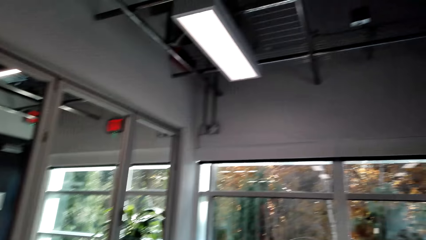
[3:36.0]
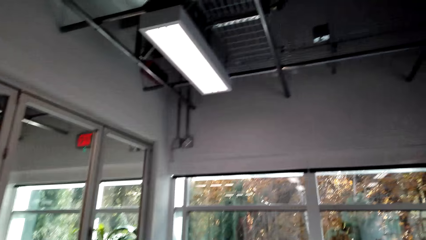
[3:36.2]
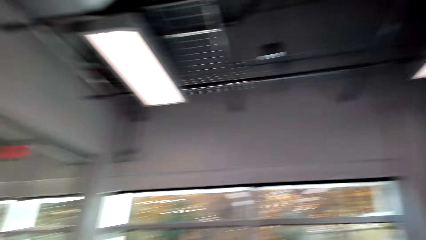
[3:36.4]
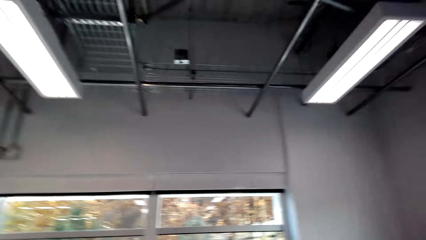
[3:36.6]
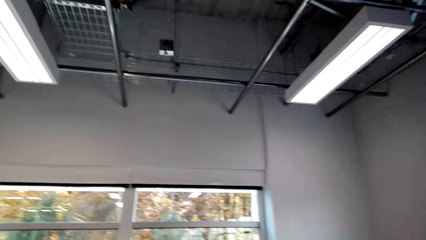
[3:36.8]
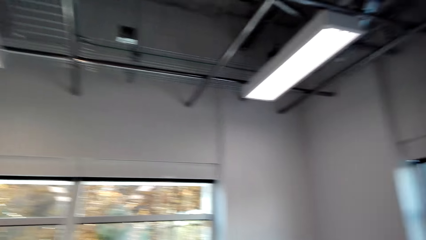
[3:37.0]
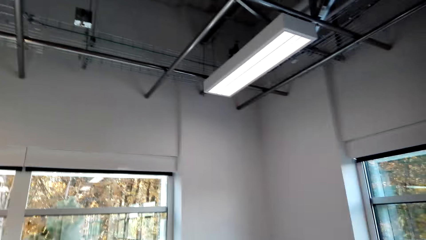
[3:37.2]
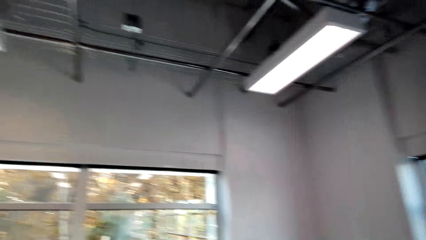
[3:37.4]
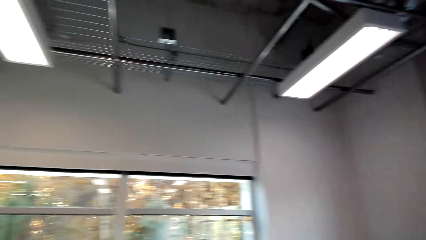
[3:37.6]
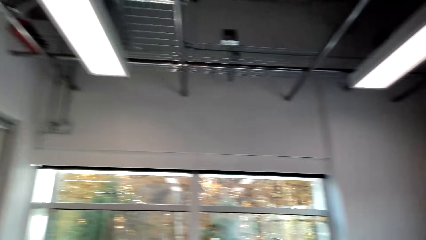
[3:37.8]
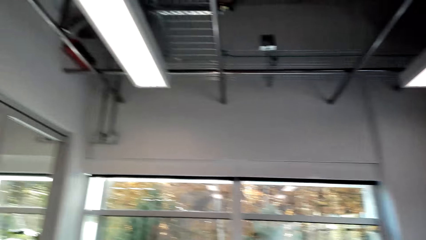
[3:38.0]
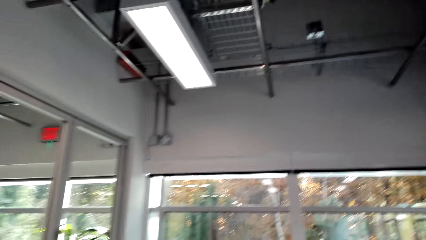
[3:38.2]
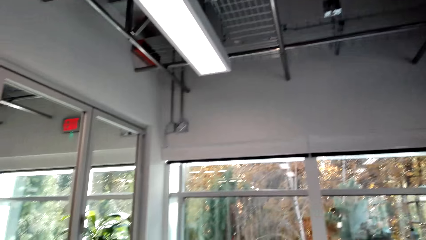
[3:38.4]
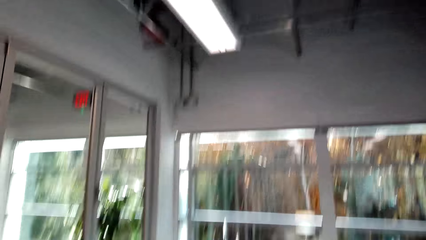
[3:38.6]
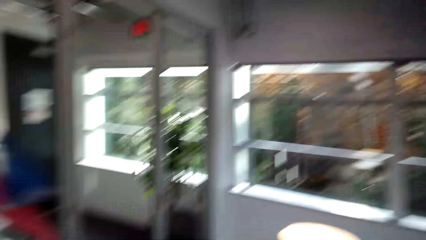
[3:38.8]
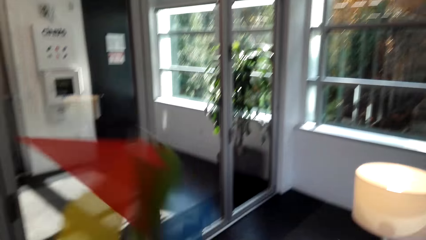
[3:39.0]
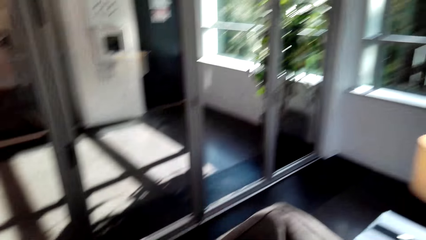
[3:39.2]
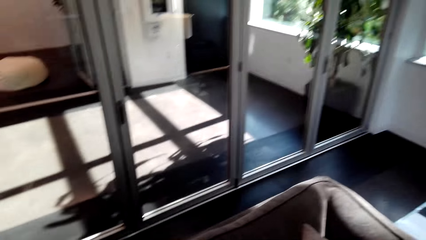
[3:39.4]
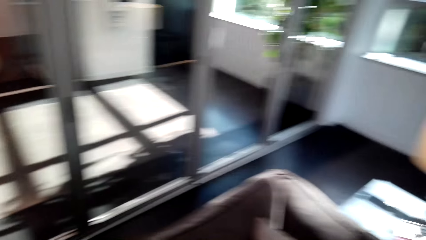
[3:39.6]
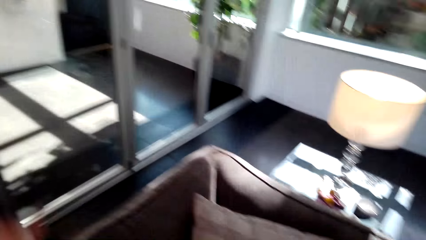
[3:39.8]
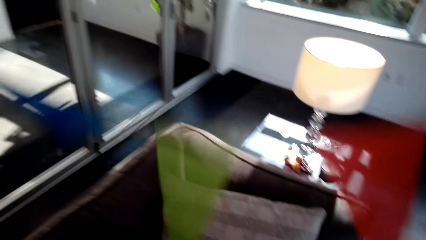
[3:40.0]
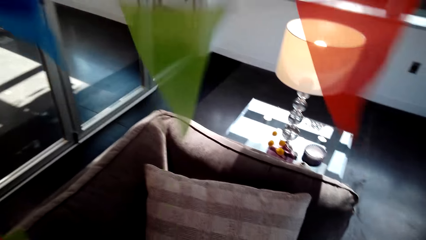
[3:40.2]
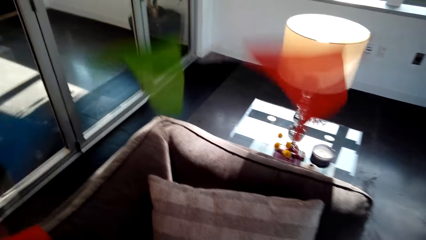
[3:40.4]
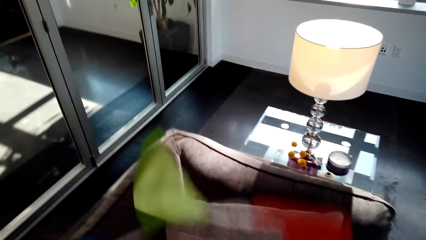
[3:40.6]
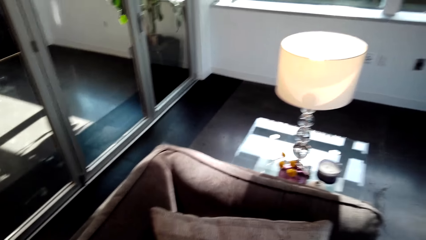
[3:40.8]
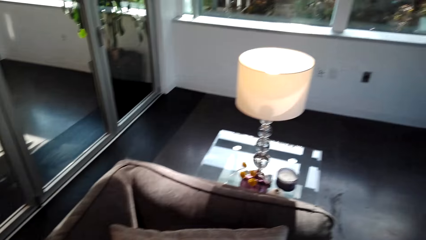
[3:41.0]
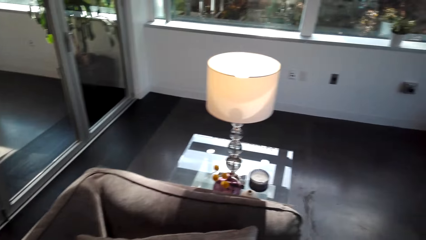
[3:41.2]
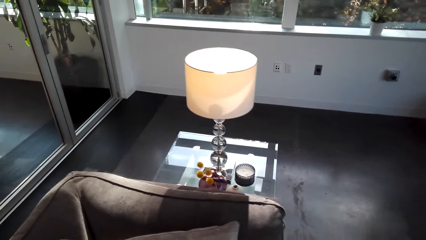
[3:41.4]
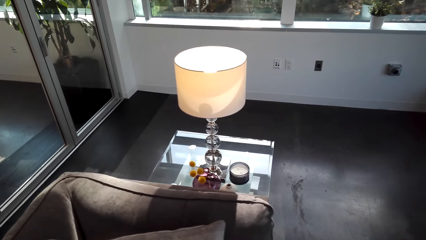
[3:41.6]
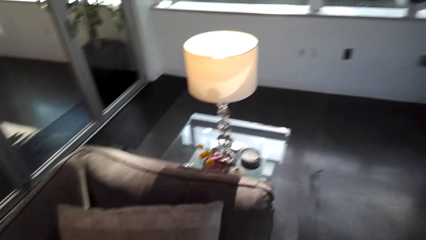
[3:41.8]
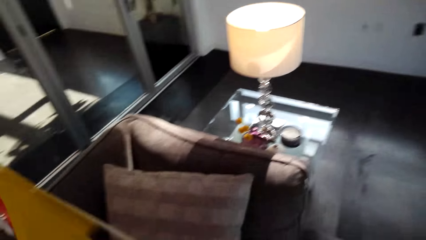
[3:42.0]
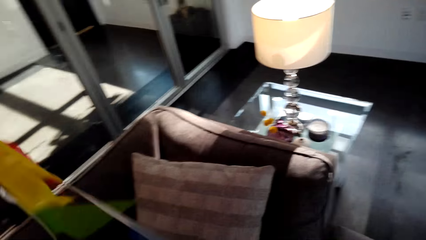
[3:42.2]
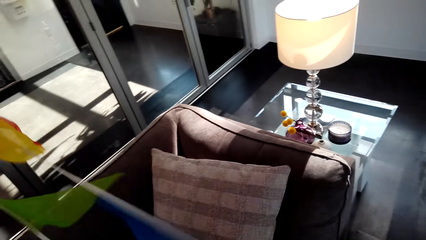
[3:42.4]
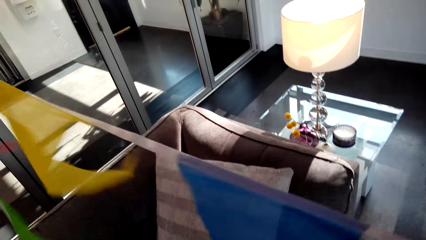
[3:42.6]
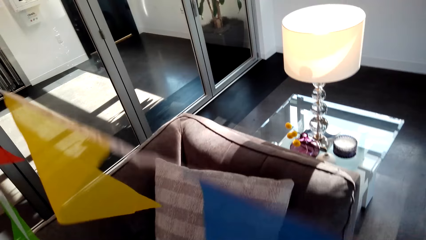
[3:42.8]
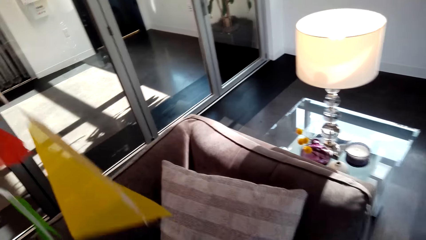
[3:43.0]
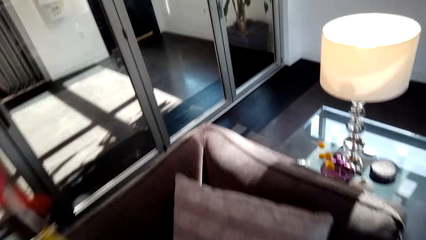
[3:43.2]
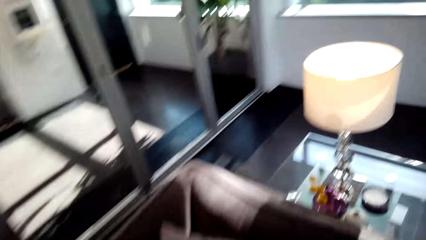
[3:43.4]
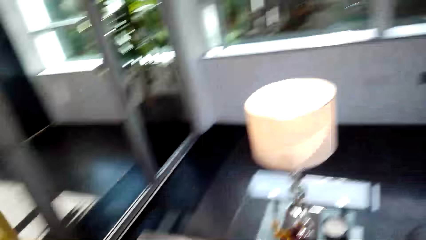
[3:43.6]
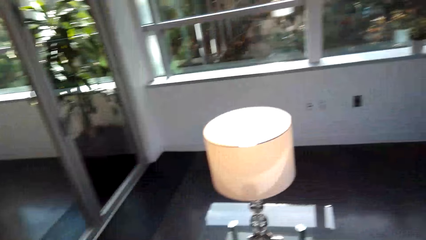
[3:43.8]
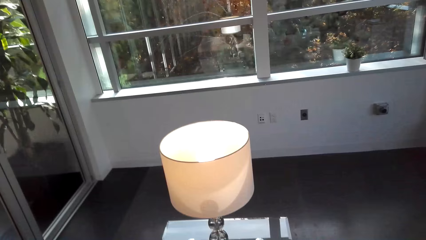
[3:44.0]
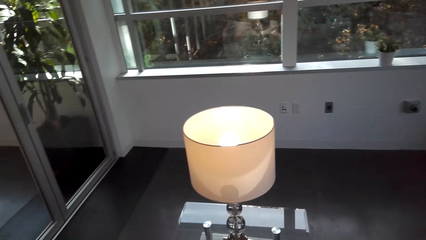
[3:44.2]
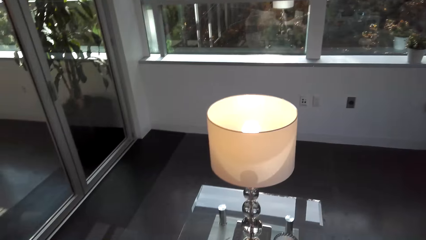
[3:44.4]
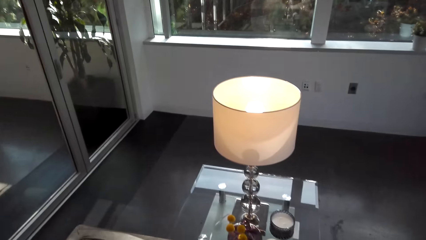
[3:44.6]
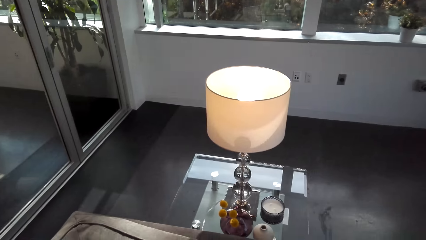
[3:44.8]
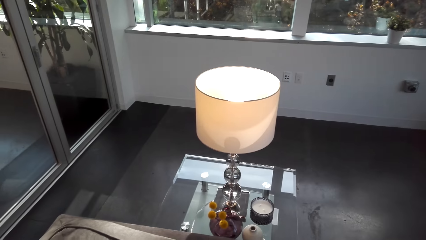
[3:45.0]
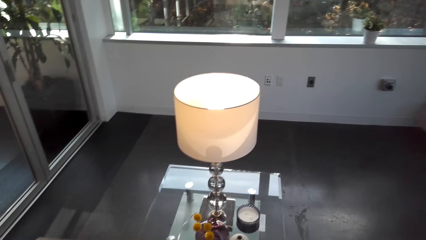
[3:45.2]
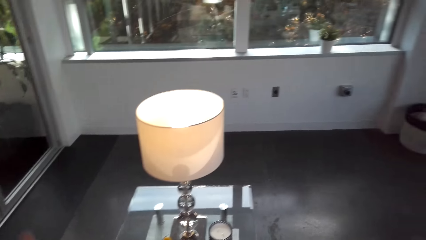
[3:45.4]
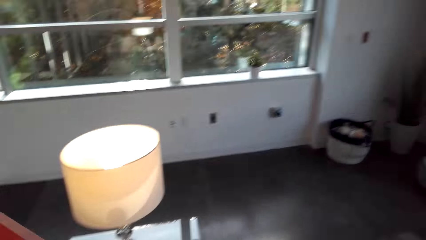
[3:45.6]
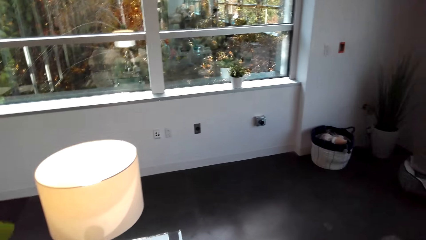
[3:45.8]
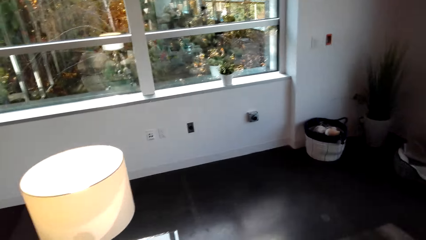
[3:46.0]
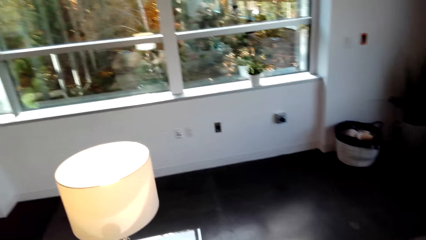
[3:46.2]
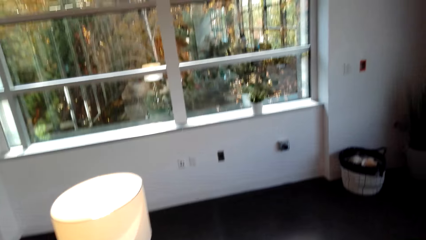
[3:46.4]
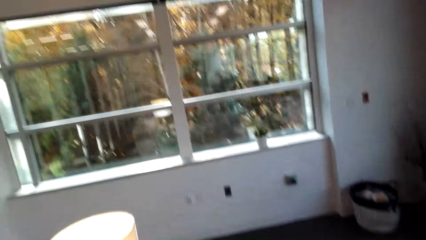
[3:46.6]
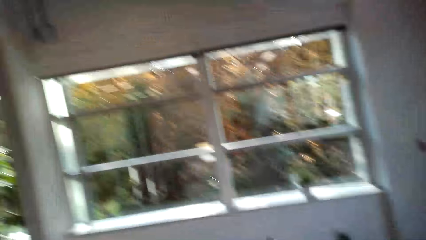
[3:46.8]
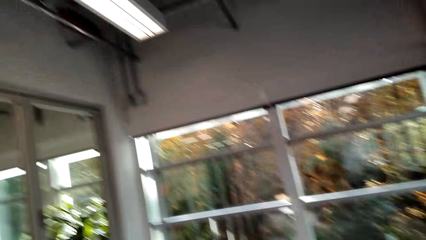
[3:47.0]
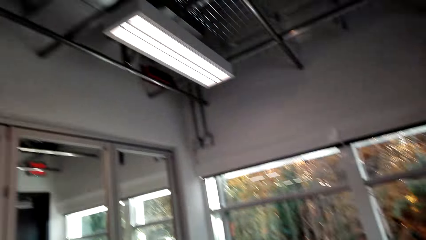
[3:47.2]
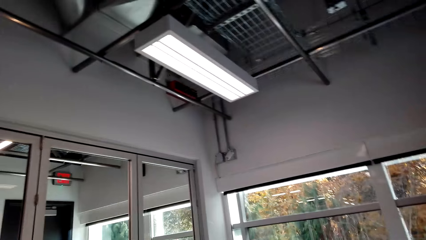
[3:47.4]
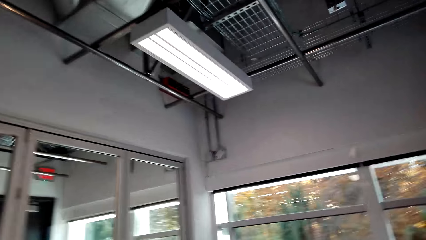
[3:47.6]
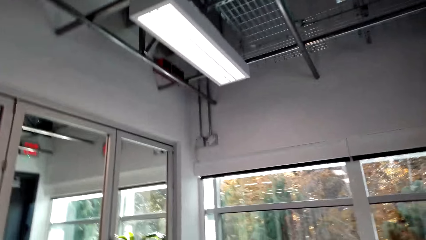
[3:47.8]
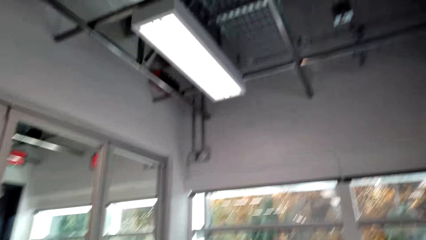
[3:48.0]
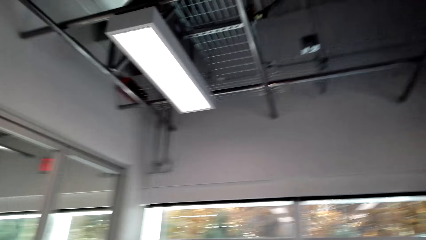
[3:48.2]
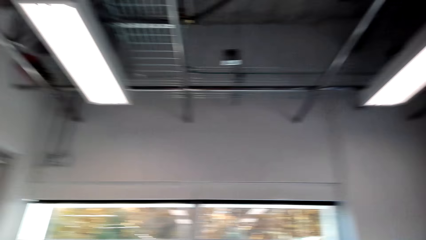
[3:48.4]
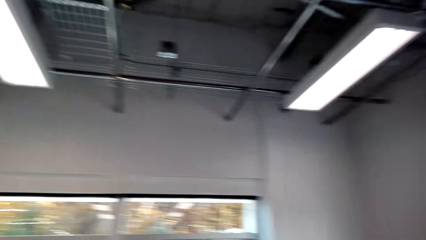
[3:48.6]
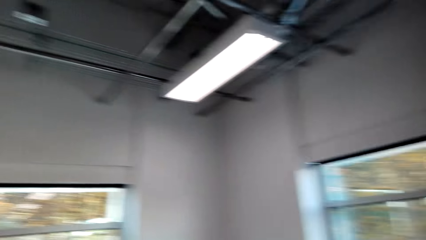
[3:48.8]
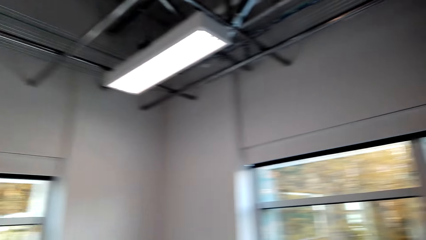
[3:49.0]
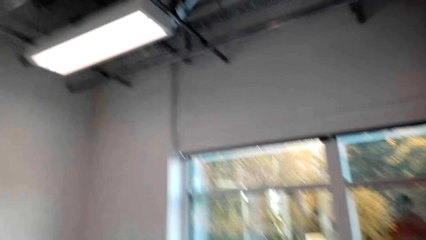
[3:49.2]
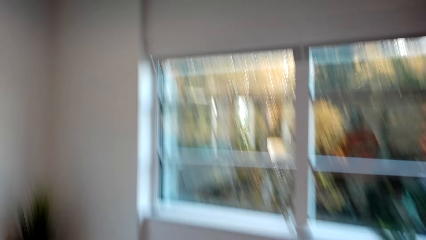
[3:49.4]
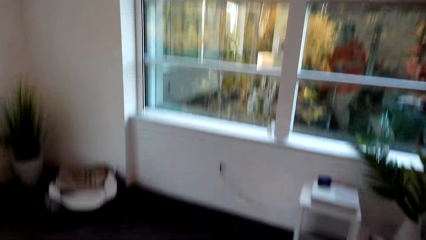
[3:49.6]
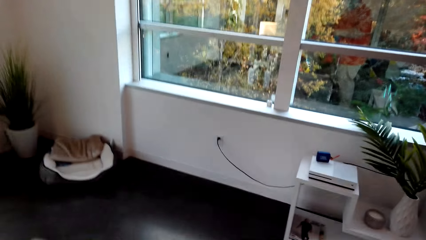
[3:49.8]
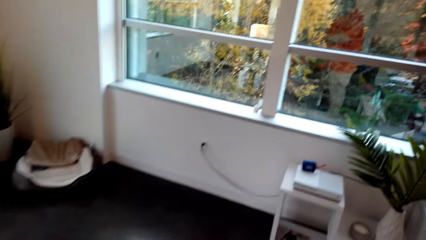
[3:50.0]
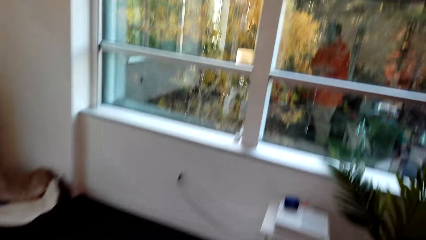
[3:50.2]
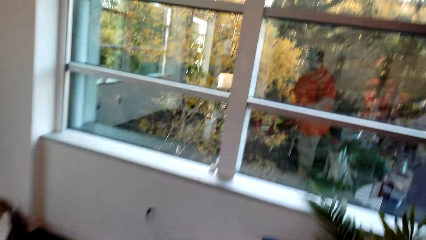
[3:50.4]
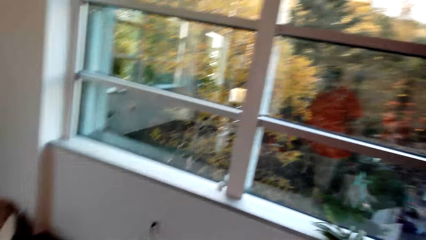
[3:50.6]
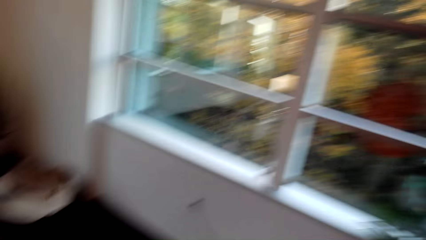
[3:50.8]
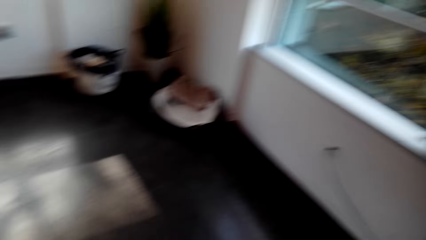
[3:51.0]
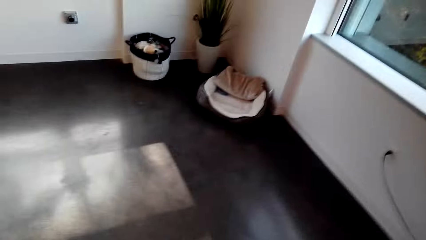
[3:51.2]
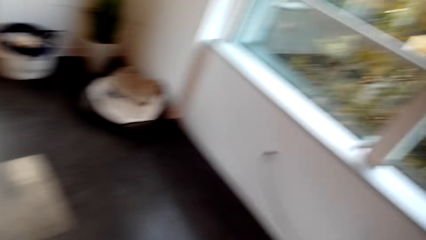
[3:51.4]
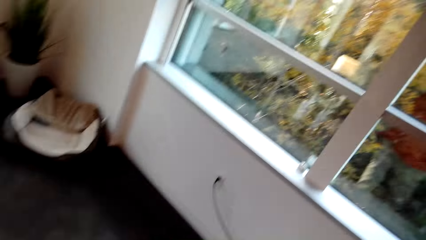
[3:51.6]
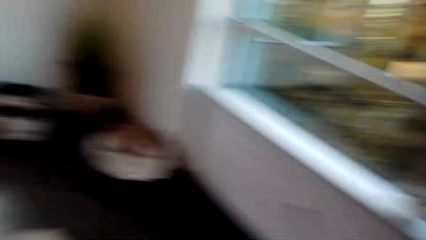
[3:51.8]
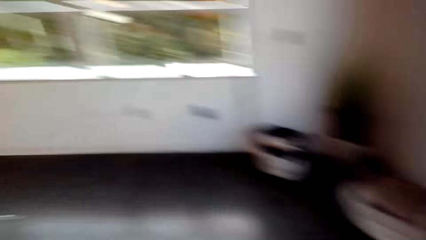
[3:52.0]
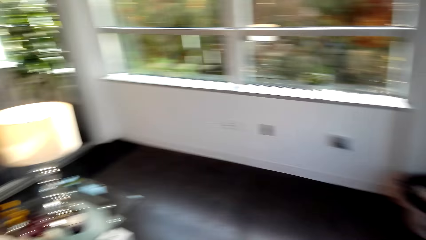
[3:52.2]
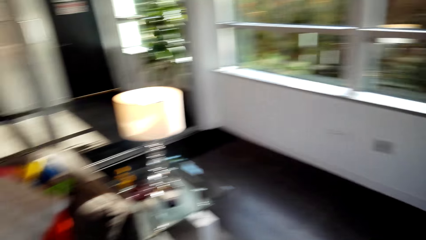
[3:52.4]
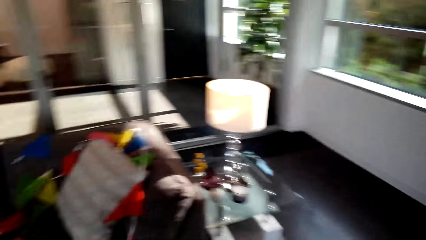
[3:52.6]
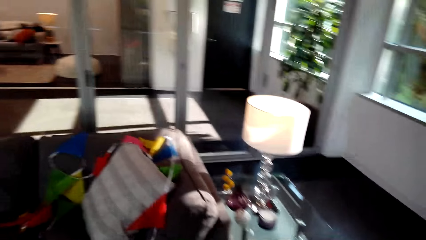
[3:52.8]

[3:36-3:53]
The camera wearer looks around the house. They spread the decoration on the chair. They look around the house. They walk around the house.
